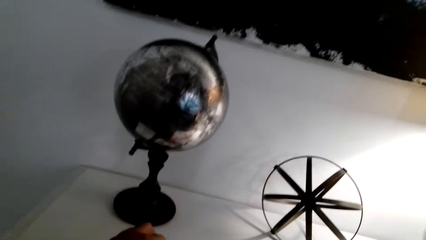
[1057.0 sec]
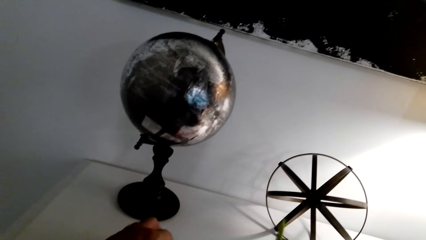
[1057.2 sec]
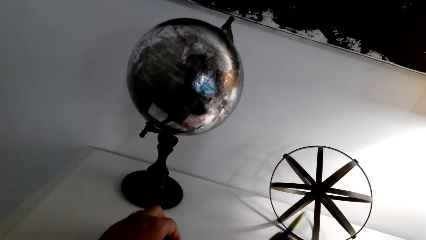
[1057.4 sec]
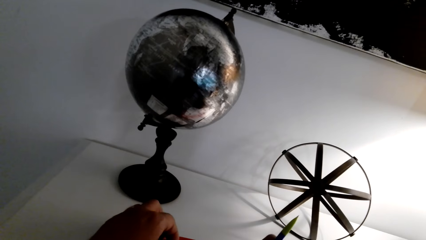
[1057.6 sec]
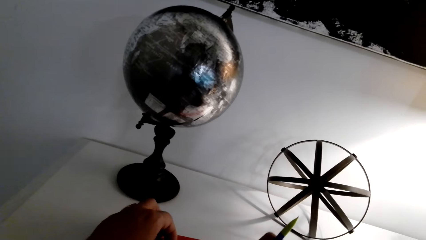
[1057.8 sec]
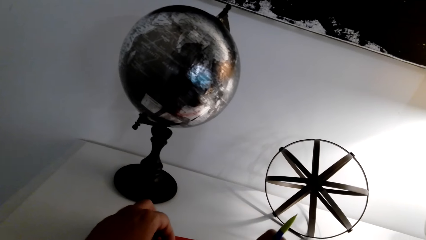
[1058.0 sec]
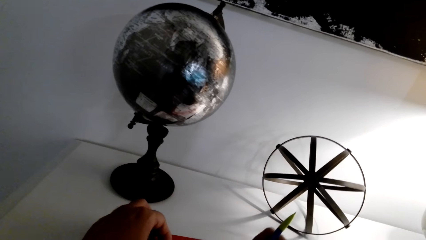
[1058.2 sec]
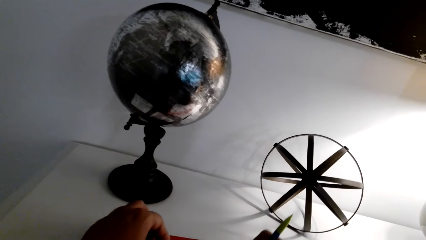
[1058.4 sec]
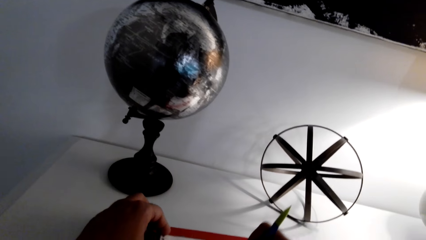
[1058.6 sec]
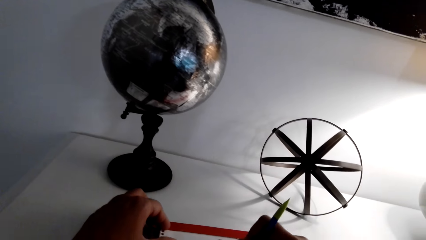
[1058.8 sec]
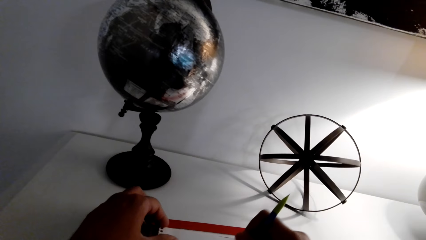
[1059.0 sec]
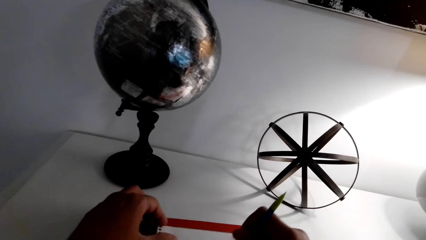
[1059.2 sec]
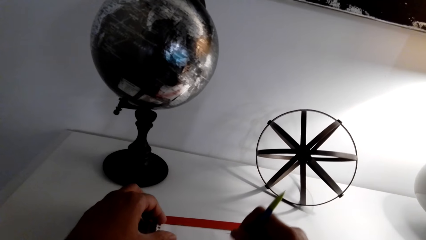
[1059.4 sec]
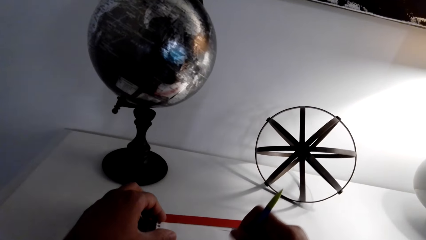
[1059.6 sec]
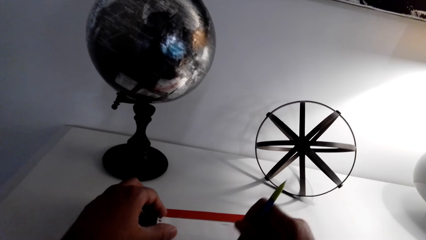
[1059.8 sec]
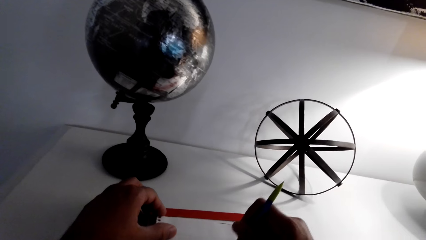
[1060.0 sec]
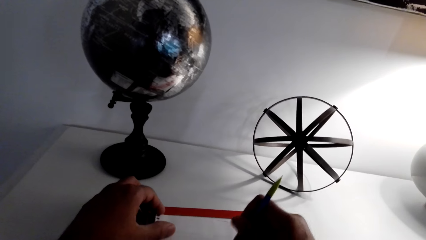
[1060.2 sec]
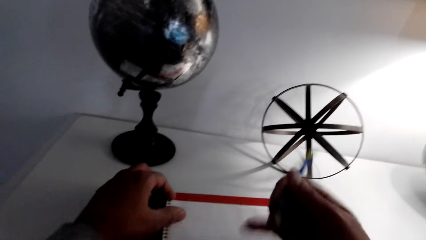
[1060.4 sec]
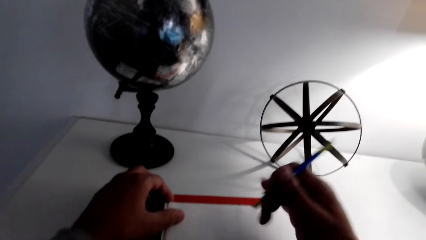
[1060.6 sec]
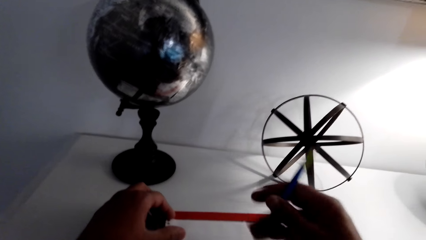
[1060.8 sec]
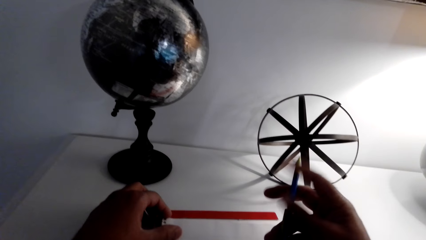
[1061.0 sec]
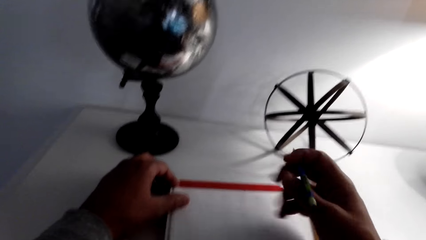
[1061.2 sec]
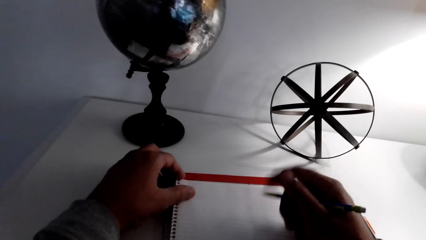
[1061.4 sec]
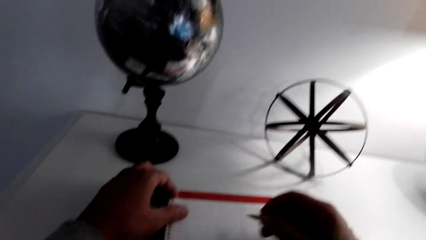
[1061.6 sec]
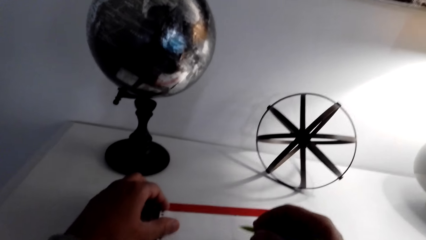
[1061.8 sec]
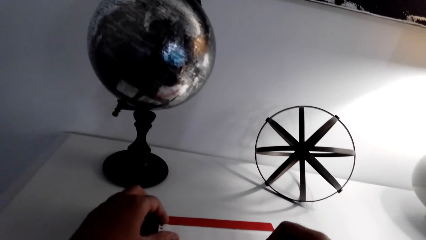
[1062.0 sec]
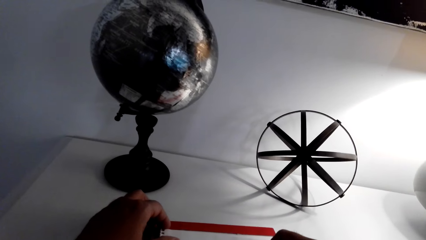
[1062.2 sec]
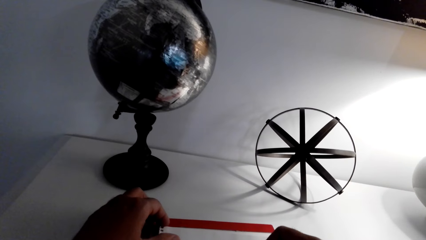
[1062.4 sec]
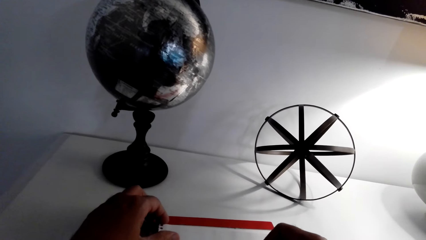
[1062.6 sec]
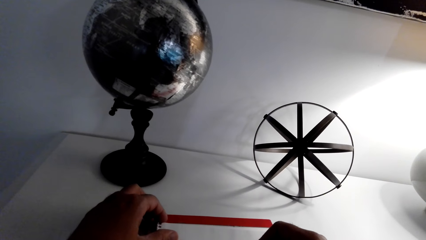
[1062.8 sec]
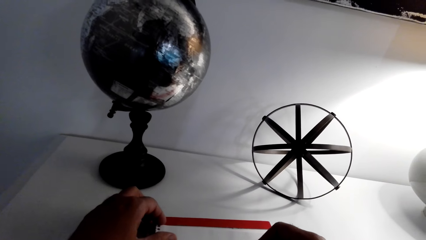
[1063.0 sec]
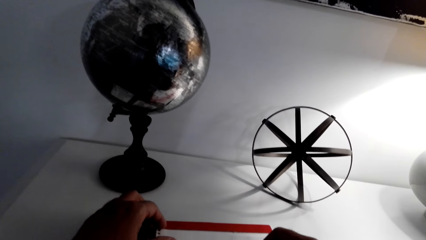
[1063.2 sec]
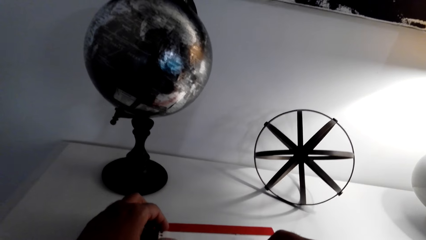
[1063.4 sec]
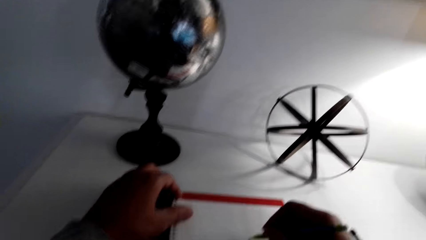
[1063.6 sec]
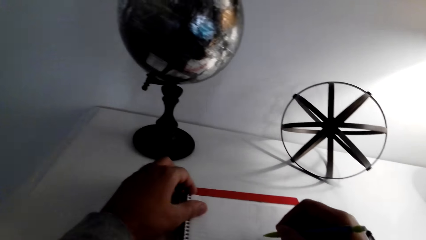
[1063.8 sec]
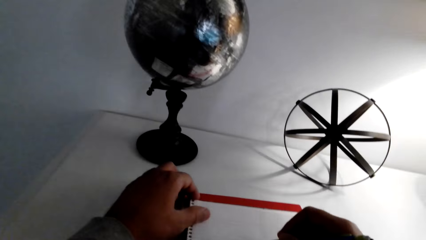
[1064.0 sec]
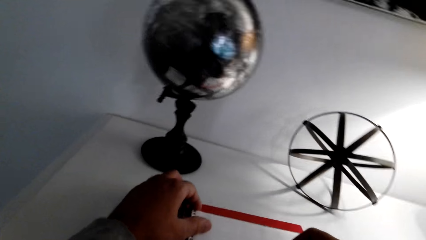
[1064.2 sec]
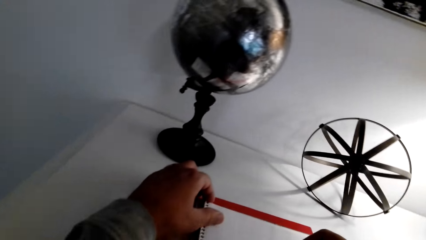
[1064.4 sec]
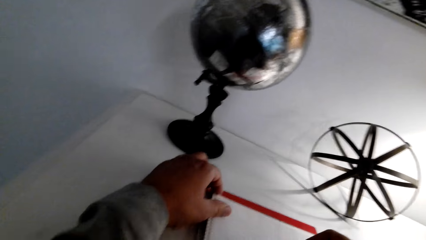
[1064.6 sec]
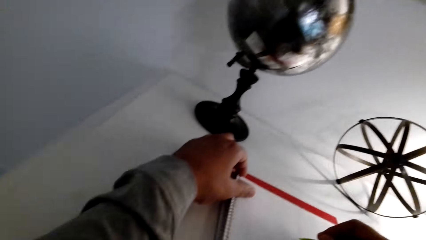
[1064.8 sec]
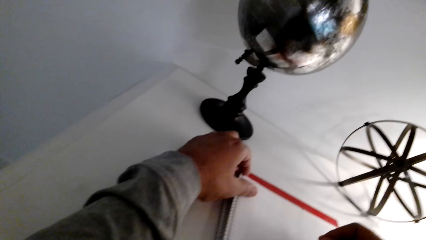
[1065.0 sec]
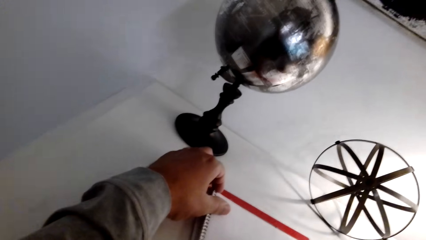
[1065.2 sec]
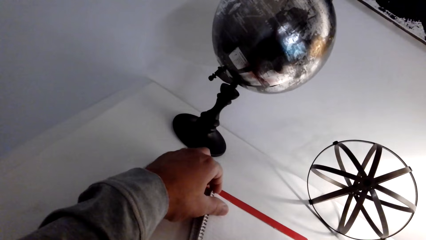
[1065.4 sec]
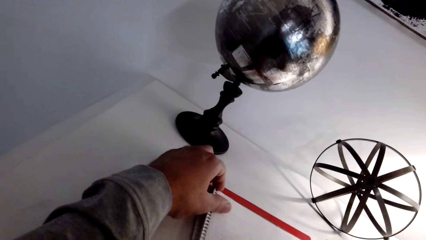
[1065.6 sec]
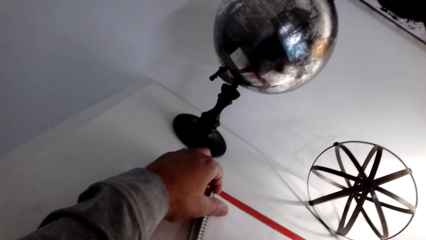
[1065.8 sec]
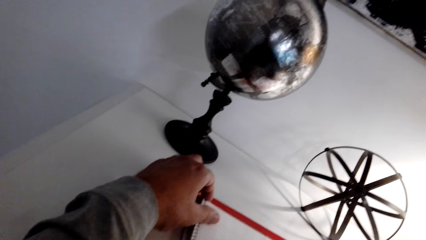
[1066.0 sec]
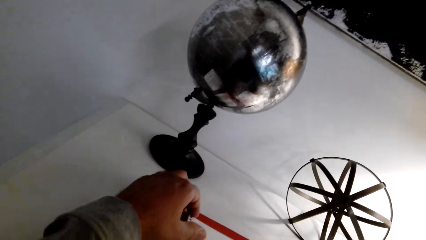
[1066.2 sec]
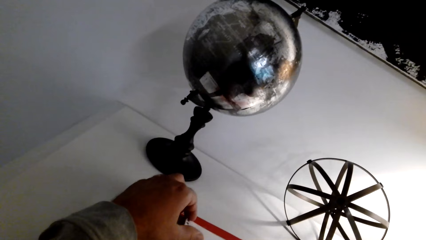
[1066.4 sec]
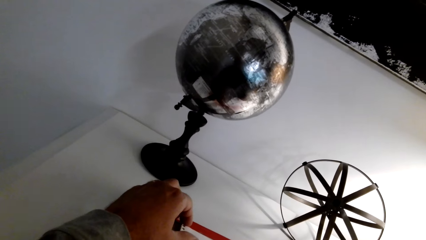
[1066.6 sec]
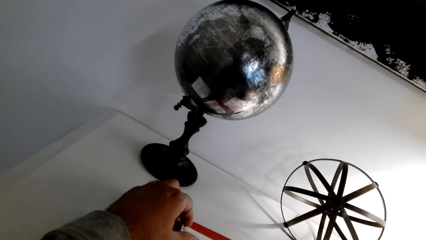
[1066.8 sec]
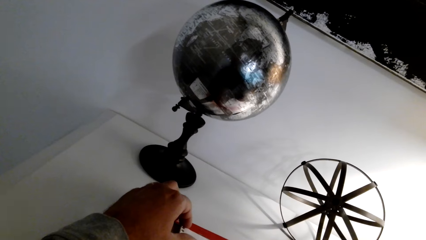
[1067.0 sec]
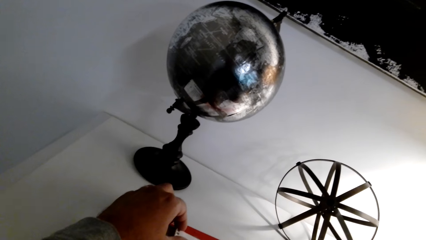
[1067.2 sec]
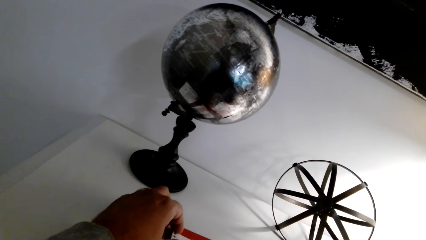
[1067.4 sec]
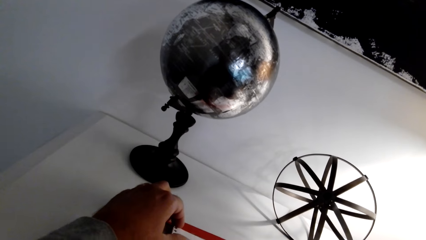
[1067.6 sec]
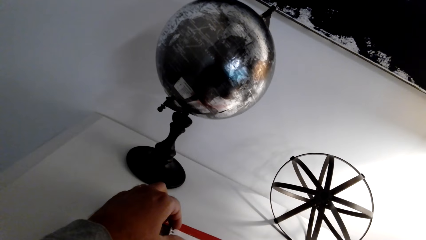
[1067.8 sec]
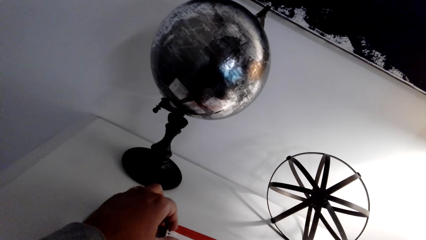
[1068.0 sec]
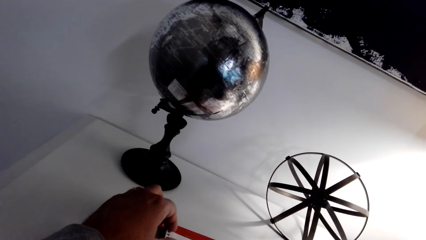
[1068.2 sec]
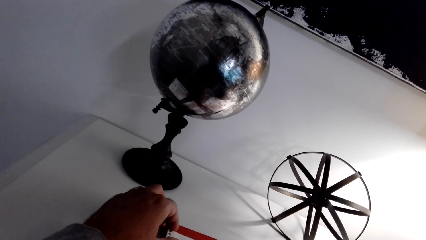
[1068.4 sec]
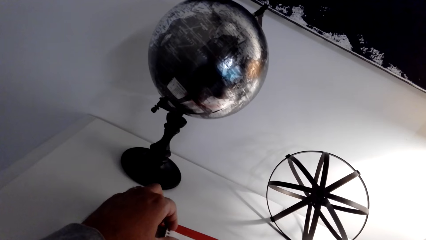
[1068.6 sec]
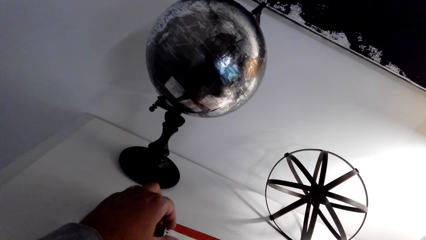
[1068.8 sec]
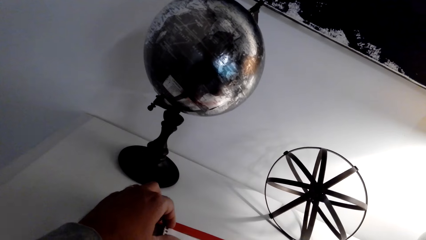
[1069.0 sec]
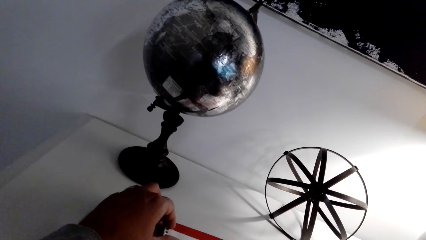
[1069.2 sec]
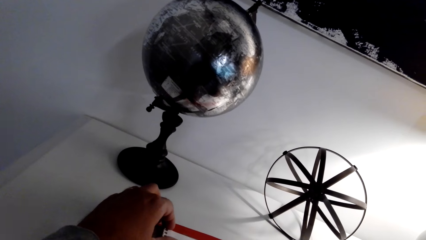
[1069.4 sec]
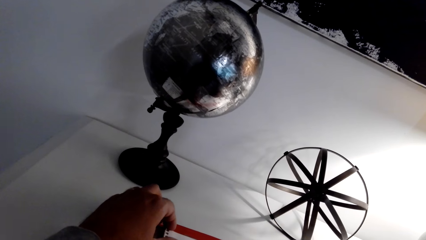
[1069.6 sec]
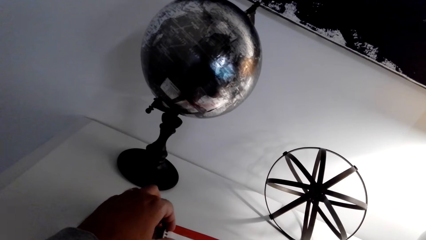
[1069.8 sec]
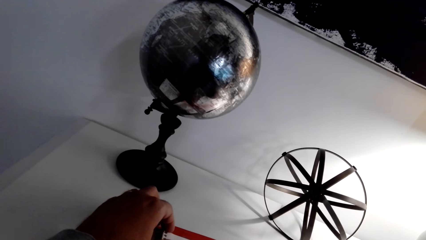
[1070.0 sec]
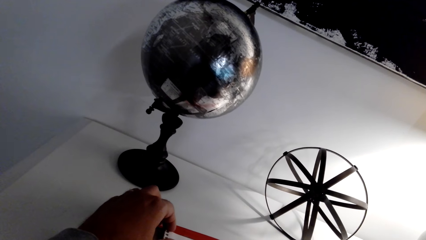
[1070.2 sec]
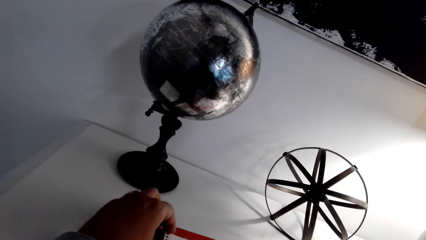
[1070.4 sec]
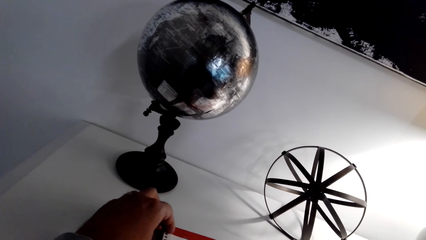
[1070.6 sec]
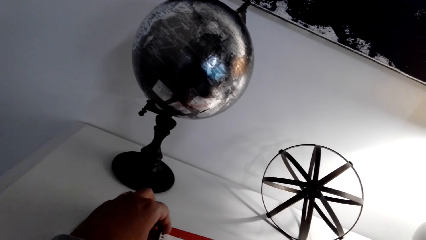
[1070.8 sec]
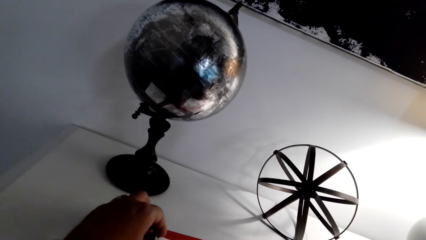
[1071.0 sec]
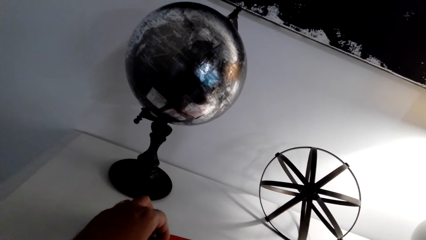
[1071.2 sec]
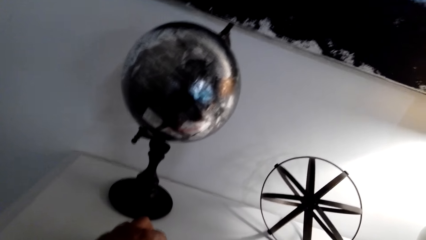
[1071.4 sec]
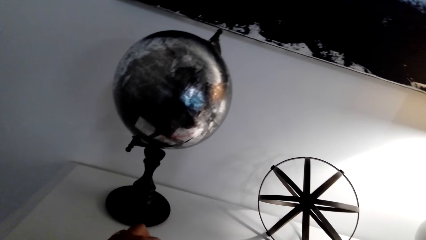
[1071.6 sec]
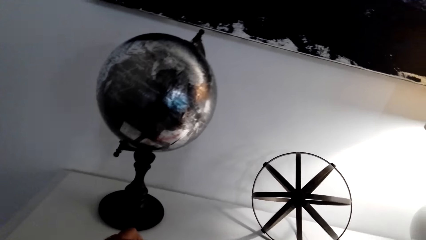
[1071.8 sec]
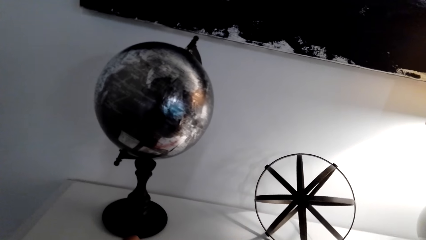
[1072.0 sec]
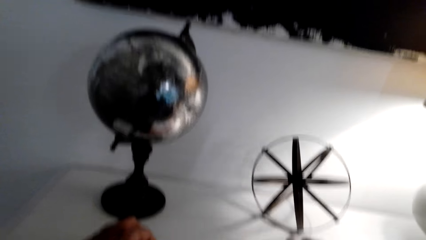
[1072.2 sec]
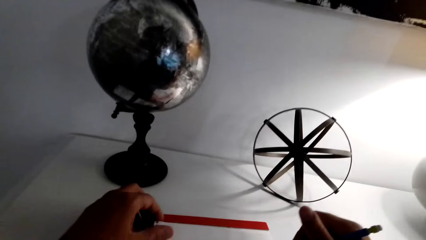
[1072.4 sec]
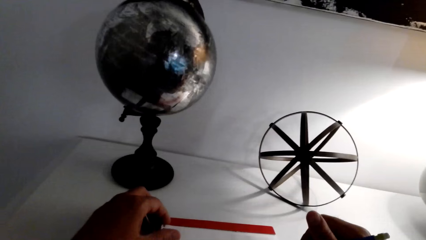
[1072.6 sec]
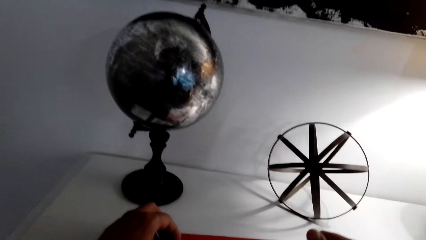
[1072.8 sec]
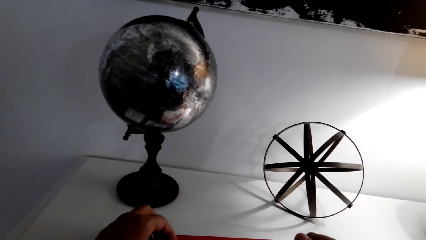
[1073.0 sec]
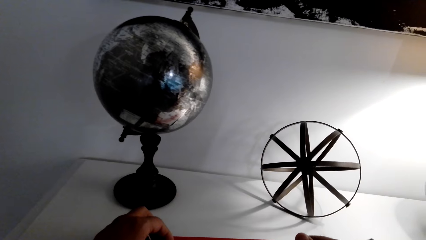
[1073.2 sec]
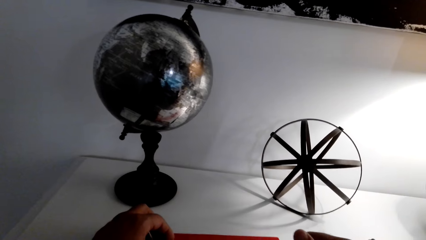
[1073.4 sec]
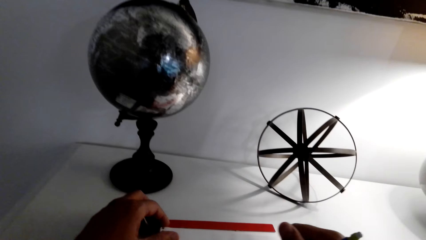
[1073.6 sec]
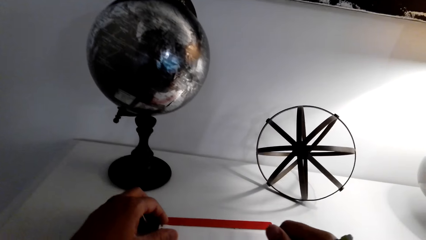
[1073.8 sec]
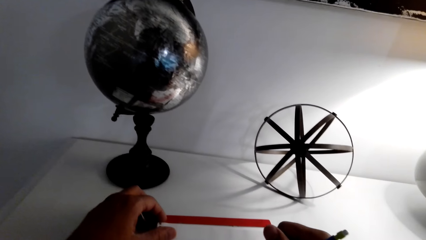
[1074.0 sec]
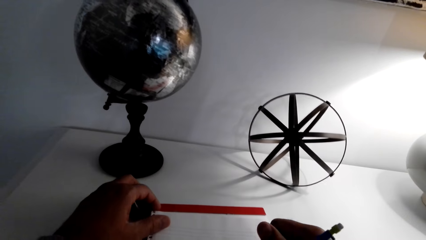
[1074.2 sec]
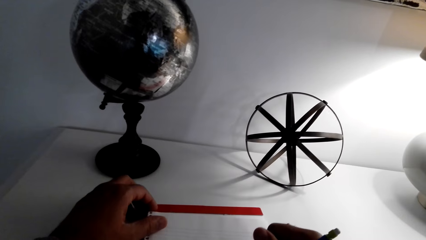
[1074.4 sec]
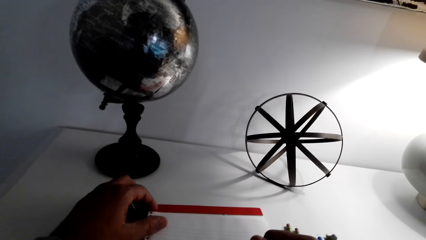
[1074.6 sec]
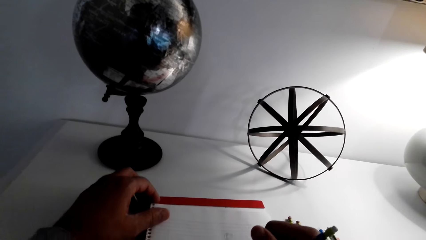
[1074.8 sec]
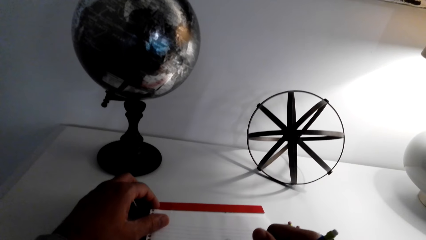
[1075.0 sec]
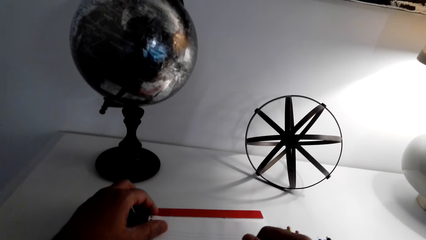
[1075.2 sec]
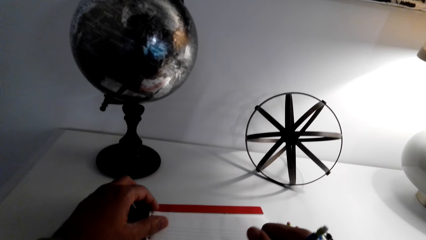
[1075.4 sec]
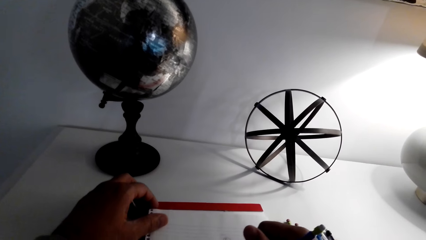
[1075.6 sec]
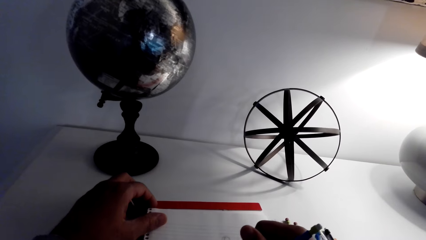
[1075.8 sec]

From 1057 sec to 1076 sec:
The camera wearer erases the drawing. They draw on the book.
